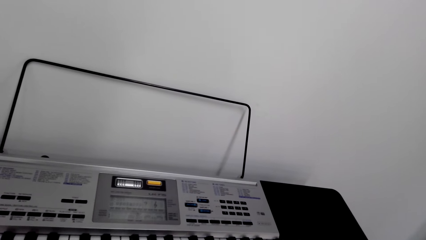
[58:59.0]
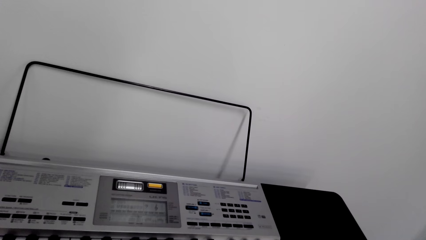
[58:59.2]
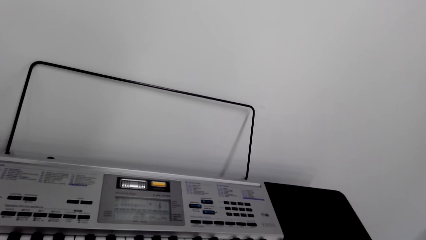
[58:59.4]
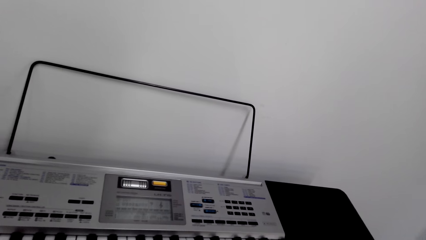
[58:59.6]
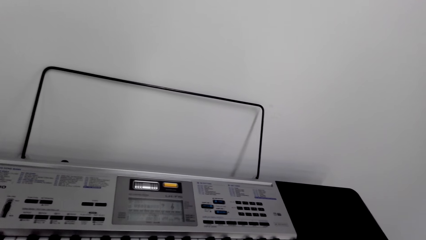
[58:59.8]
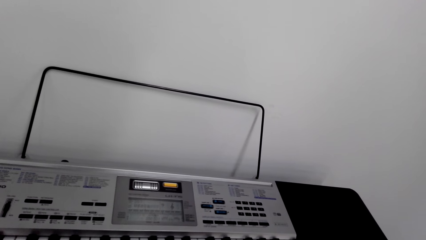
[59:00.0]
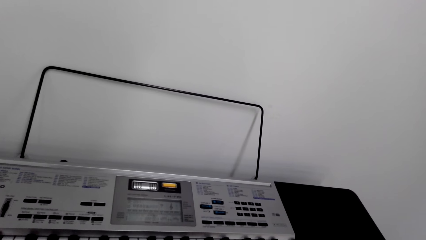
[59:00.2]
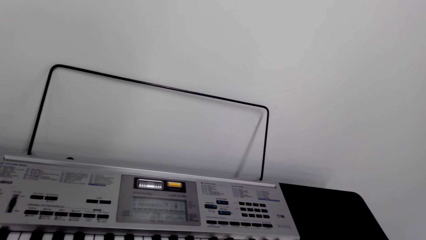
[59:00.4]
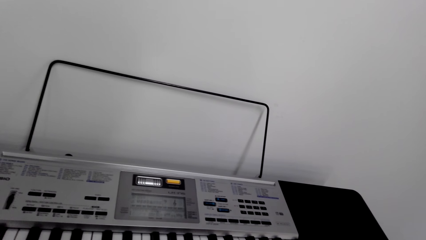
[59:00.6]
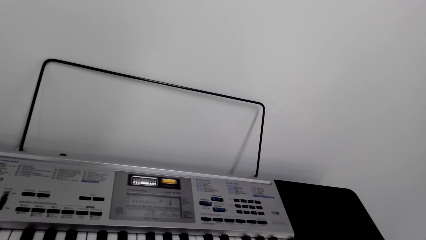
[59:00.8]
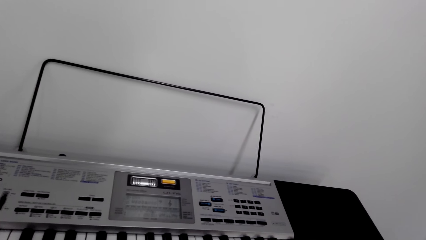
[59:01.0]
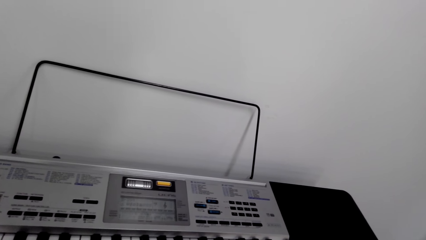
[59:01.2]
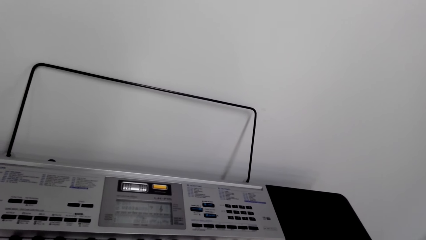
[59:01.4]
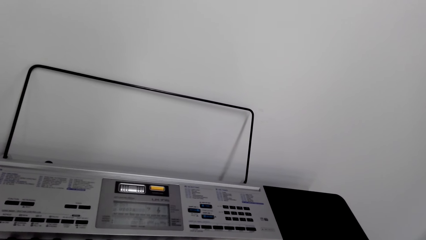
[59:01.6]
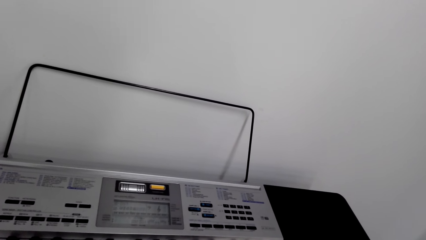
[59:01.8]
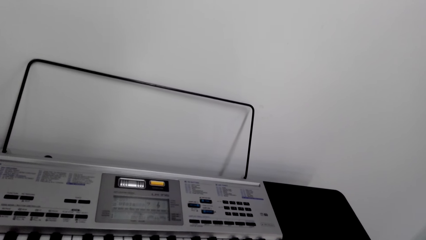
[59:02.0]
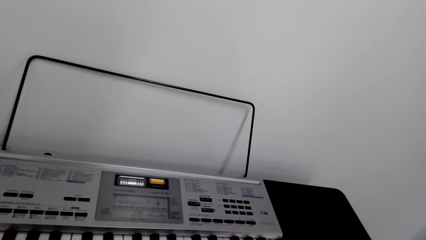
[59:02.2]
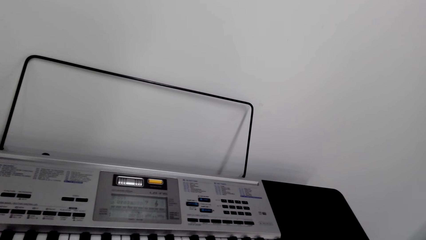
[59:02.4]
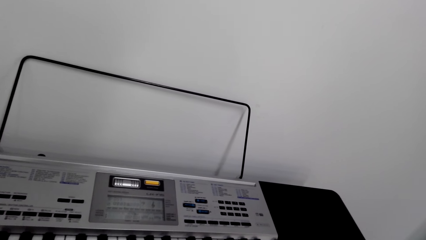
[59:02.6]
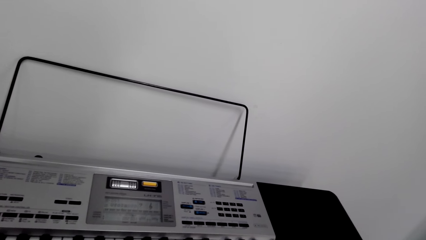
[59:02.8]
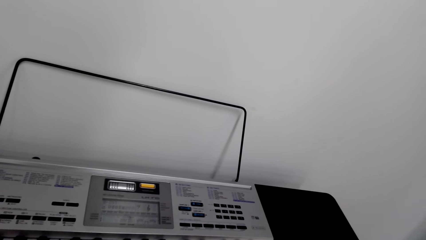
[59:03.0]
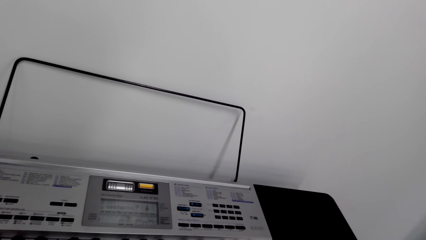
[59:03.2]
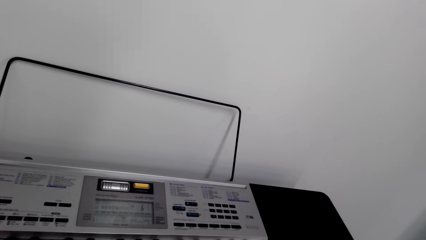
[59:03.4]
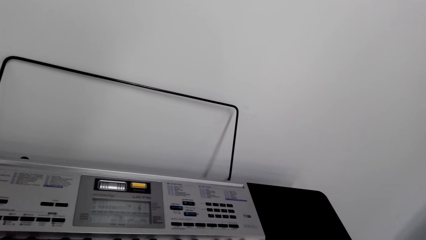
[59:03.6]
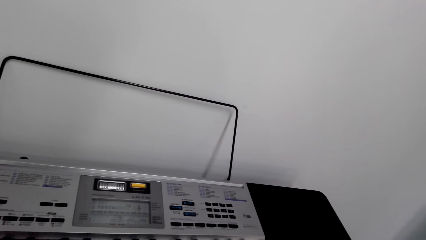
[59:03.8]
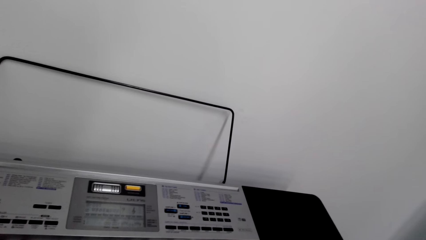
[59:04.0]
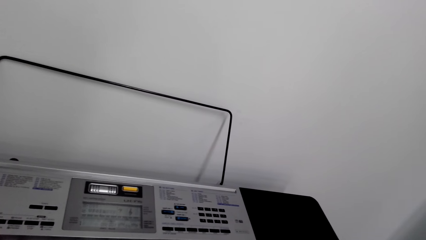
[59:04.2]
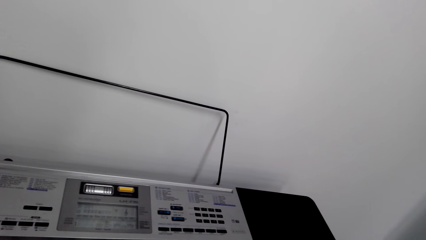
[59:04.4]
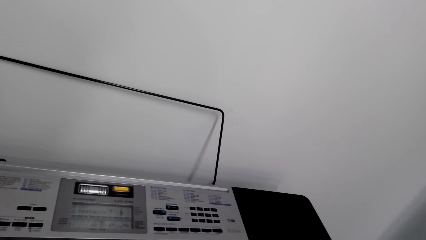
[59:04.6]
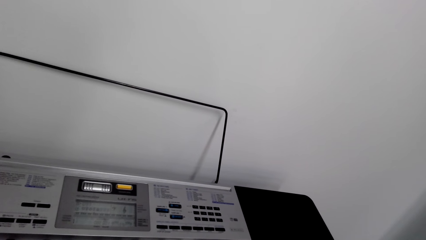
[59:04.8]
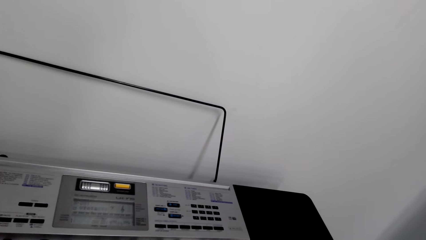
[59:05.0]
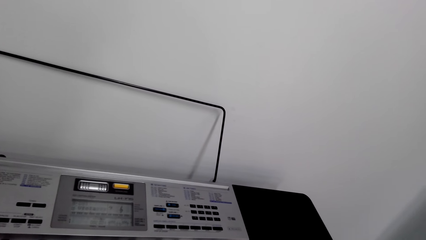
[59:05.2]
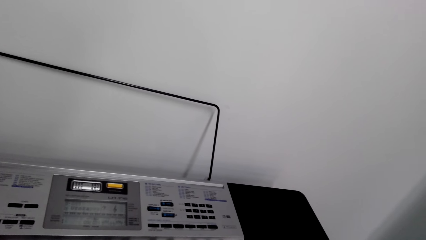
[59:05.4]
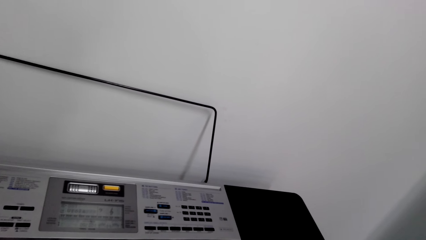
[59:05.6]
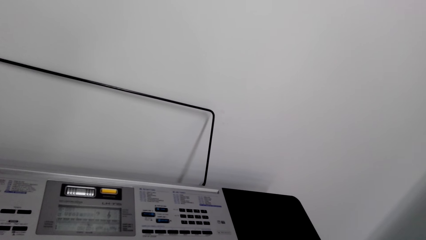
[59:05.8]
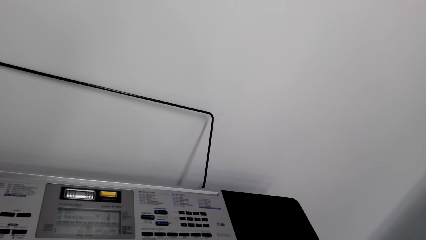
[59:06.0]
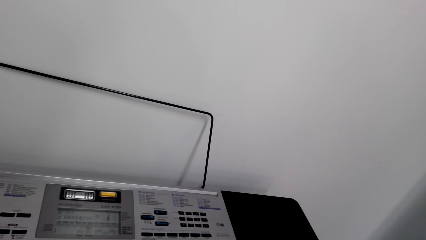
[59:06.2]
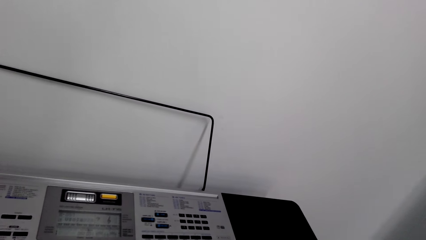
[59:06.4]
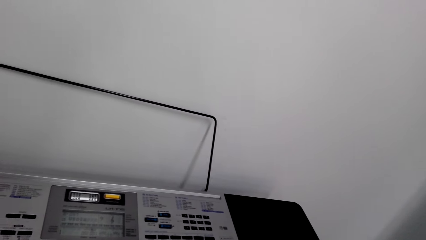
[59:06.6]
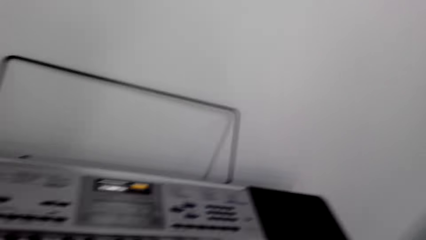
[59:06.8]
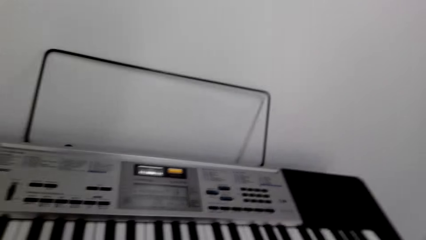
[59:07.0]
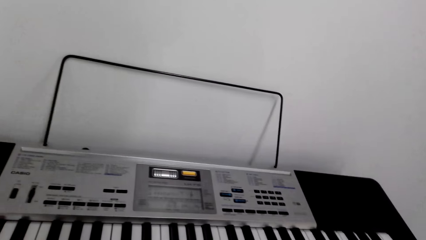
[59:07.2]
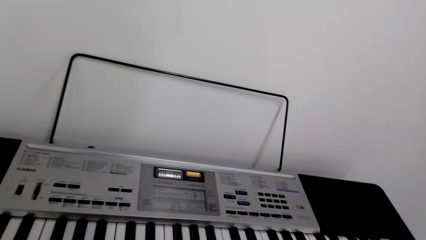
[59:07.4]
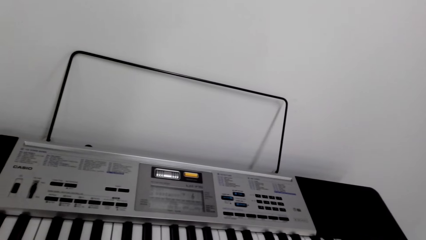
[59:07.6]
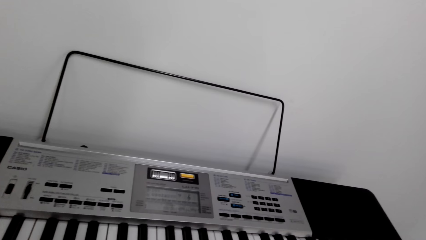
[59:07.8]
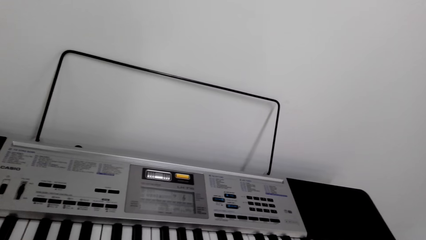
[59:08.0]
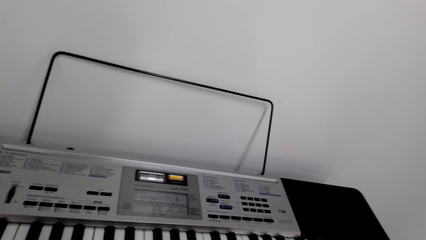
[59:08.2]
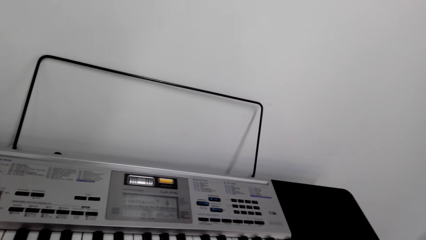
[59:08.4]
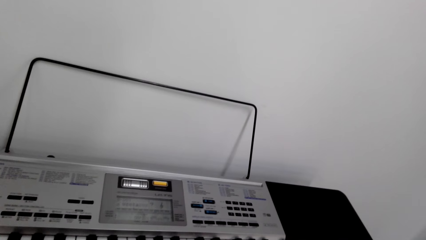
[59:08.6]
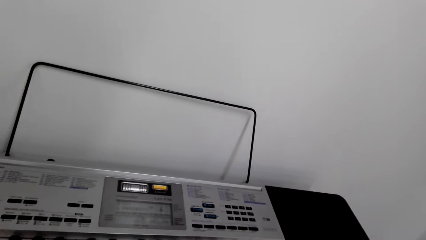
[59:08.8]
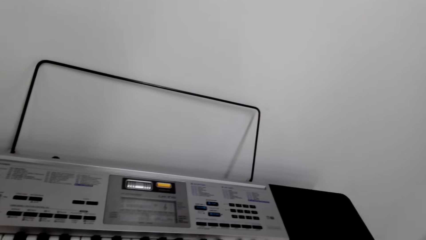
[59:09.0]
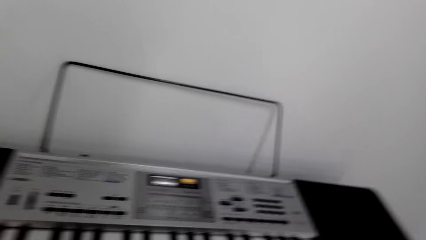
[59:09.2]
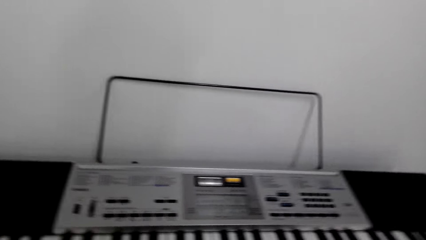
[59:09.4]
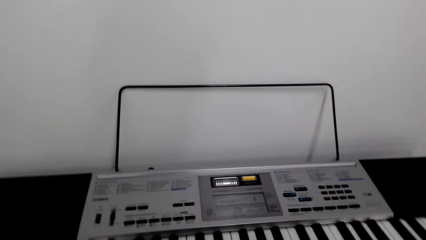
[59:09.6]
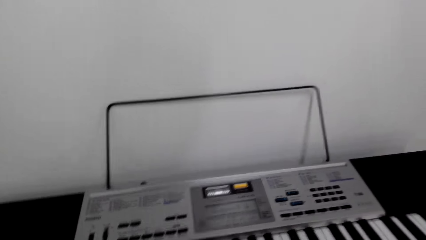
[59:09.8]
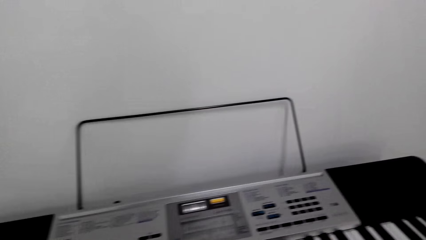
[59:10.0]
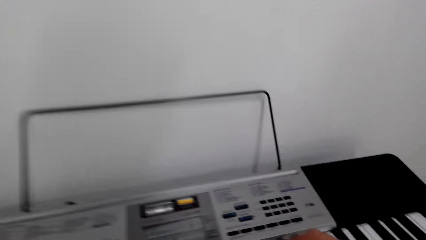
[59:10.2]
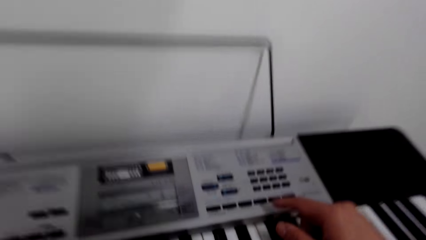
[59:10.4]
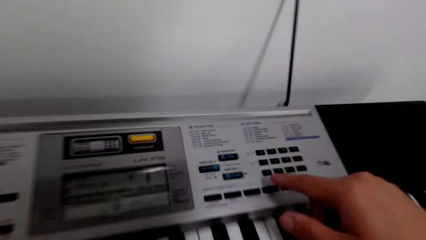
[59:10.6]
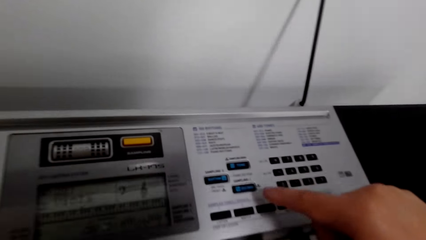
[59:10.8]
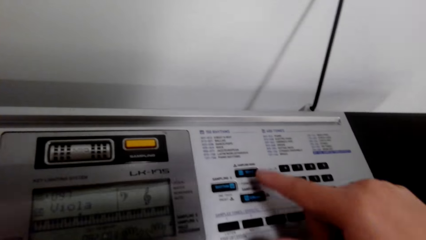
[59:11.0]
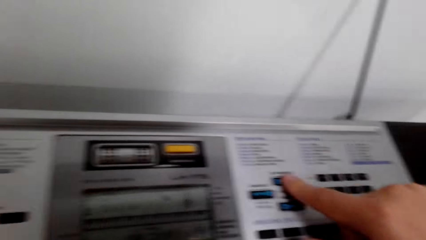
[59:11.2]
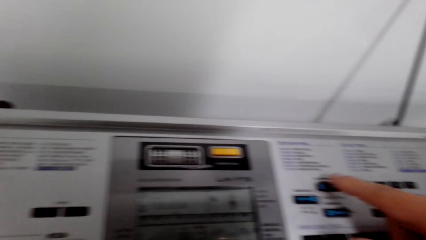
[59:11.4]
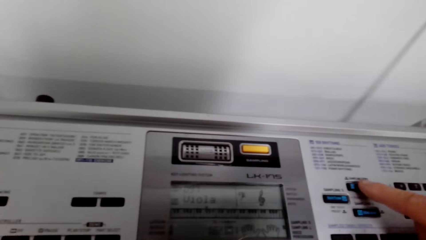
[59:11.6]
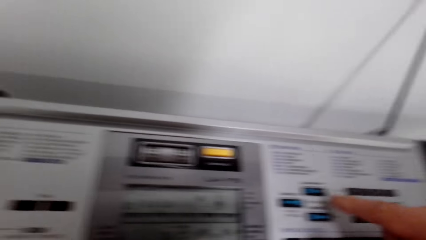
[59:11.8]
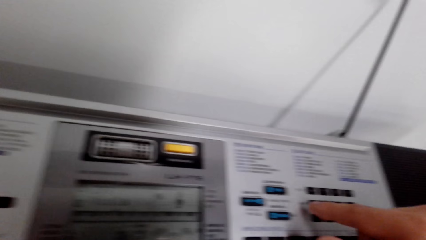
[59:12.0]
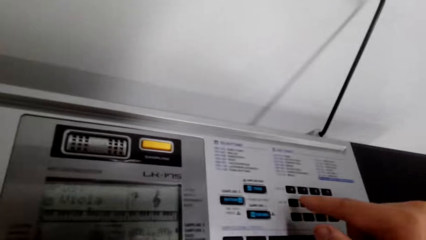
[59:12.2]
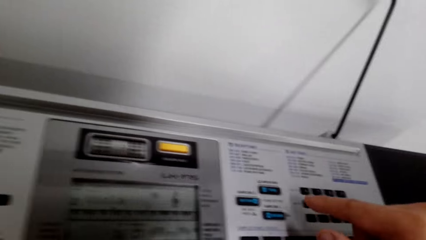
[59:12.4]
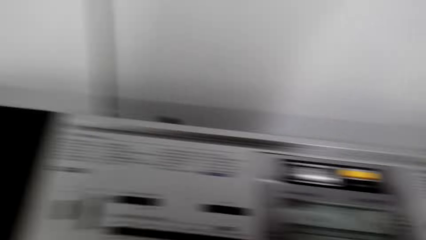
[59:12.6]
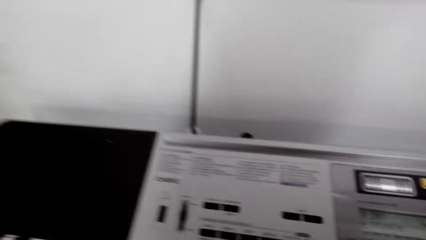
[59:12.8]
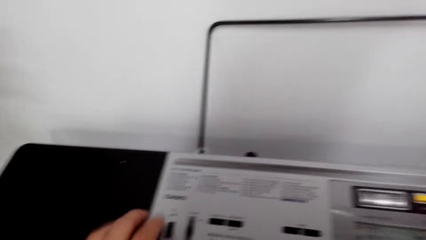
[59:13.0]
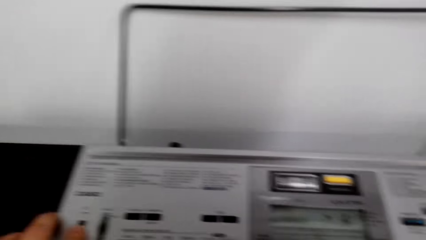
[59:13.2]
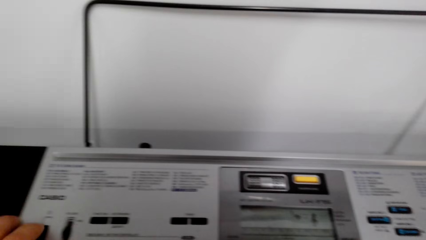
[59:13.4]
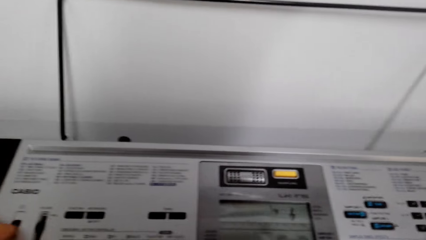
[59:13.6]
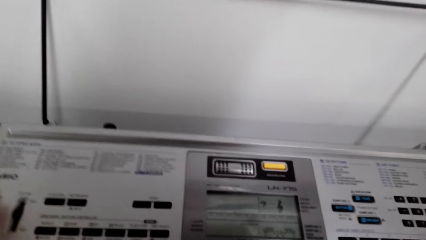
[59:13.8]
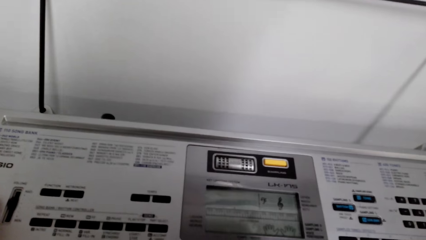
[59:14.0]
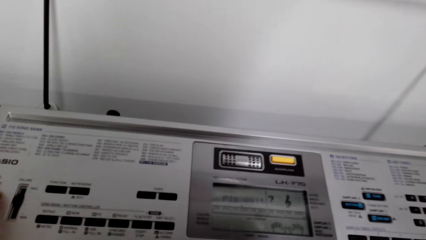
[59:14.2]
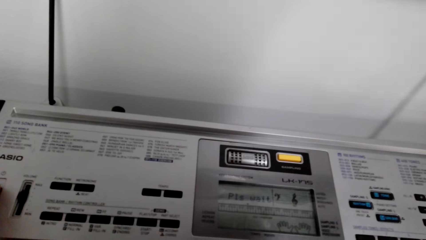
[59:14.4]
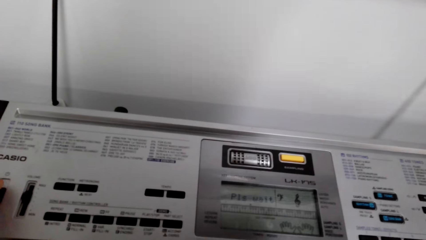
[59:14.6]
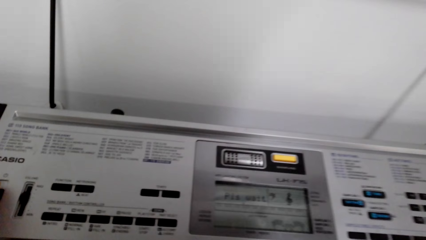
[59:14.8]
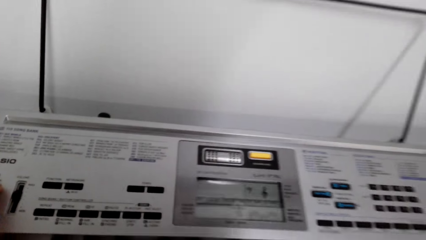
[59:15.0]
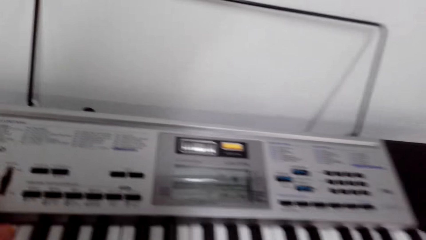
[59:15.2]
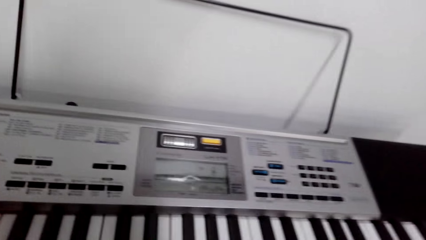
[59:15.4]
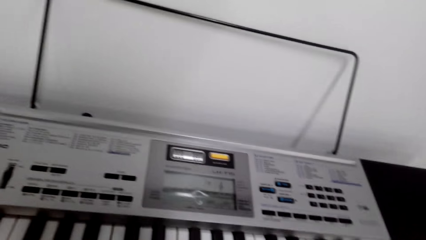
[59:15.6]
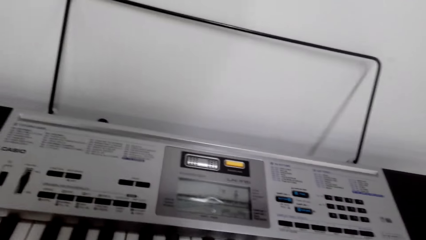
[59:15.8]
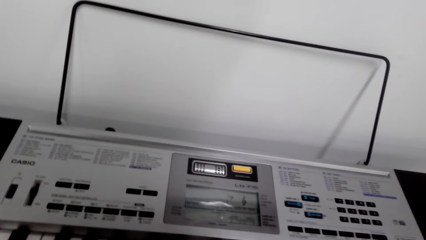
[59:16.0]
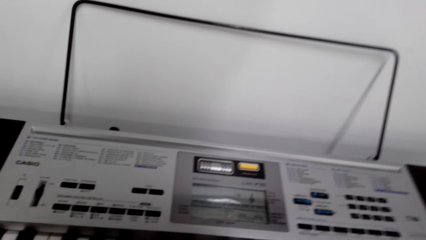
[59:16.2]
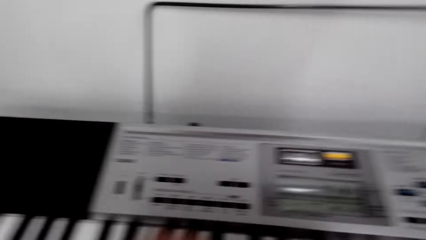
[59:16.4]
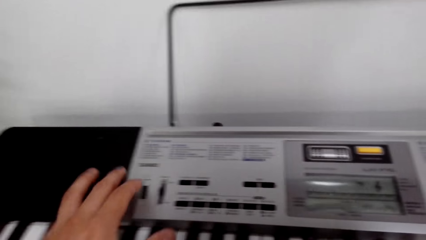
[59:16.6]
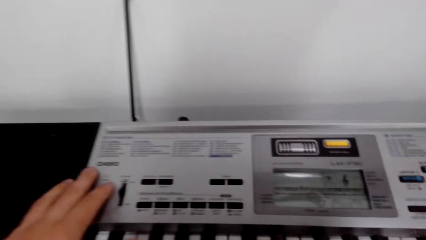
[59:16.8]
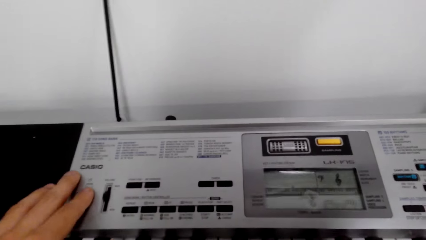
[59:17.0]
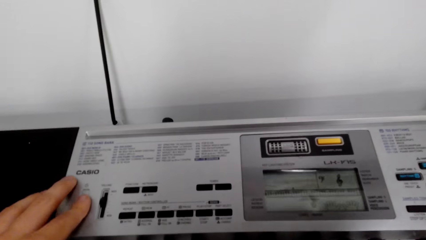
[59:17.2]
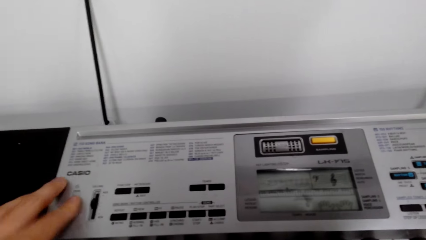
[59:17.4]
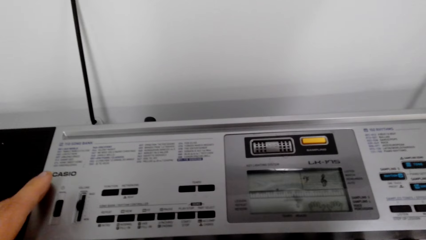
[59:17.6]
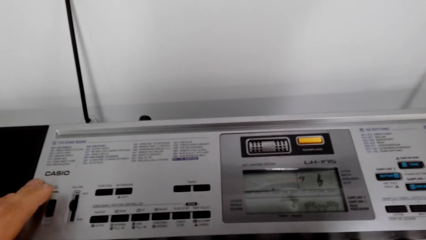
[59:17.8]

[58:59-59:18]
The camera wearer operates the keyboard. They look around. They operate the keyboard.
